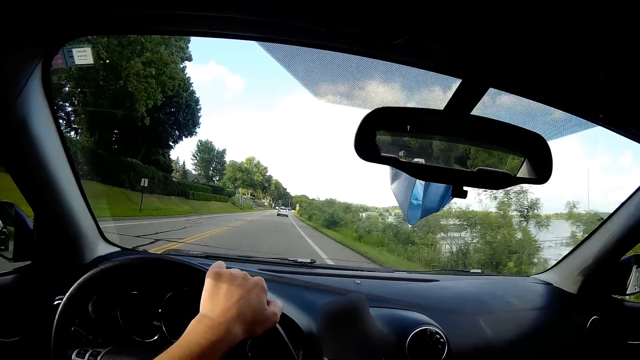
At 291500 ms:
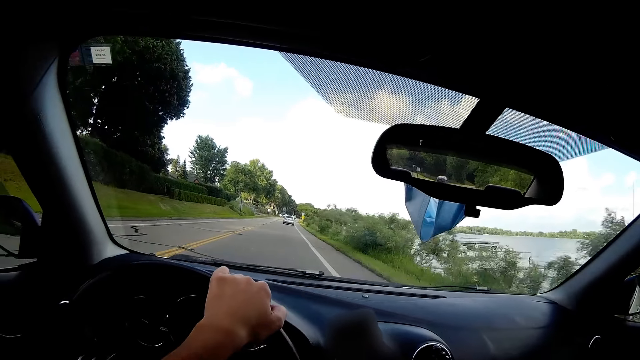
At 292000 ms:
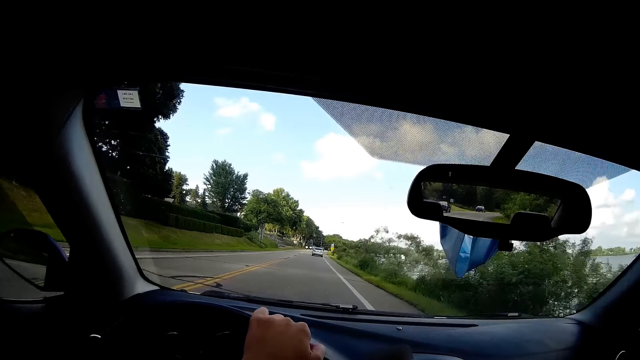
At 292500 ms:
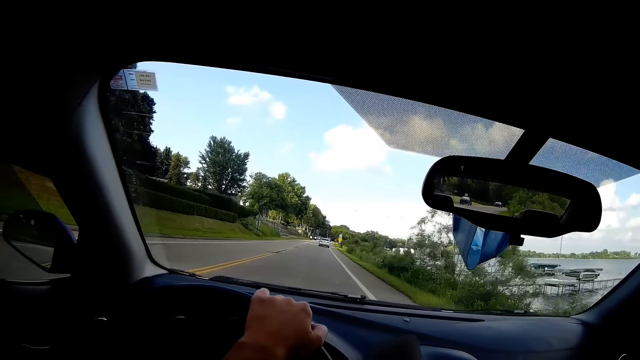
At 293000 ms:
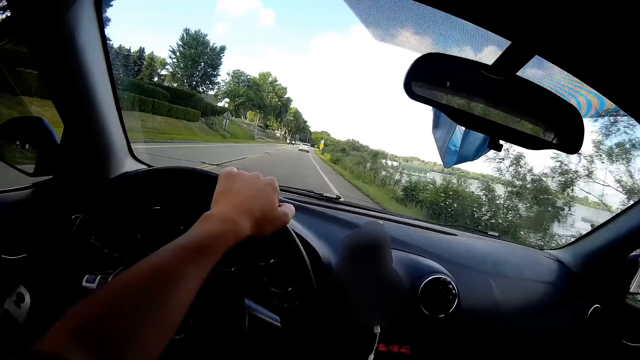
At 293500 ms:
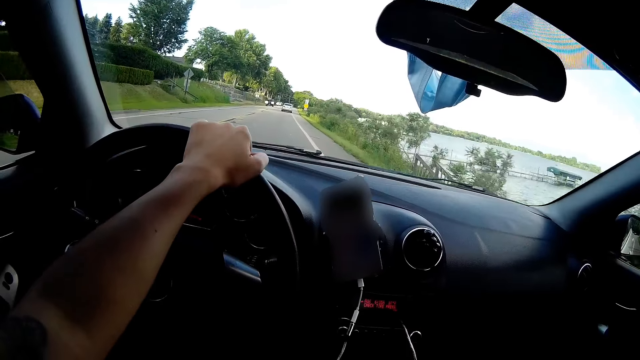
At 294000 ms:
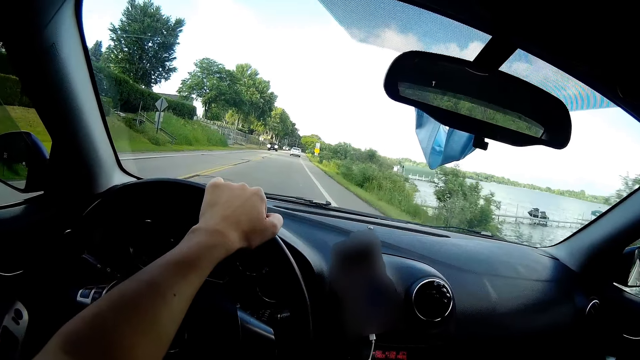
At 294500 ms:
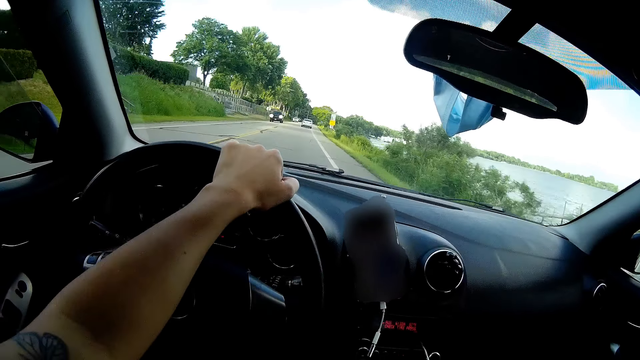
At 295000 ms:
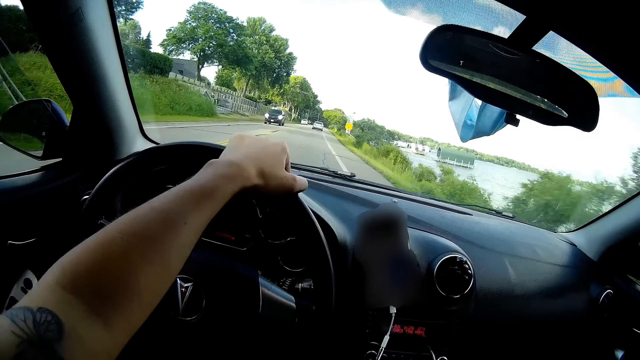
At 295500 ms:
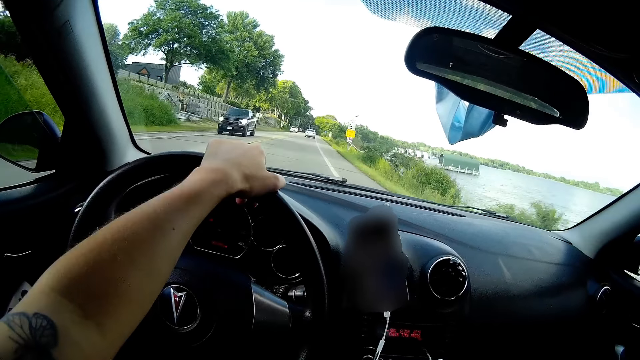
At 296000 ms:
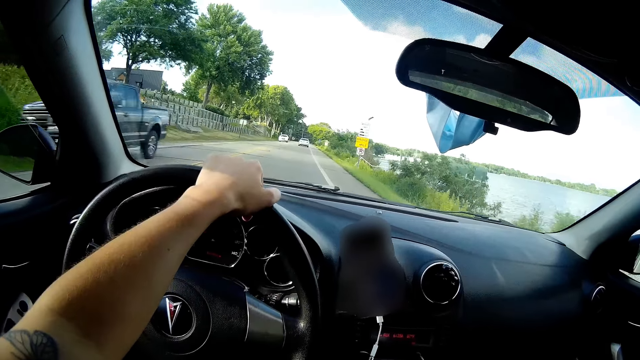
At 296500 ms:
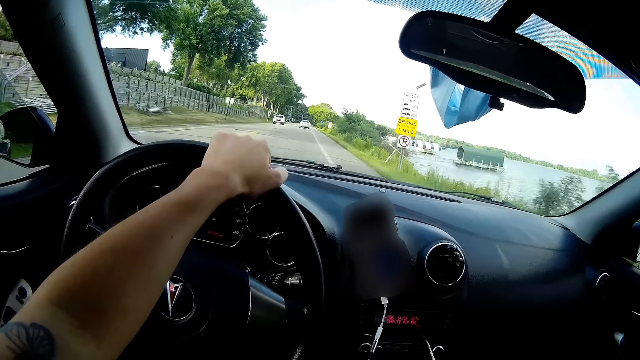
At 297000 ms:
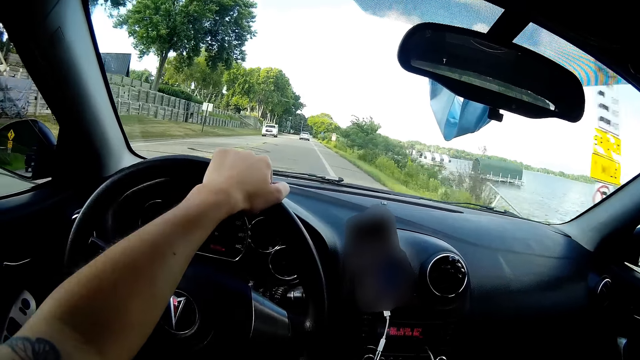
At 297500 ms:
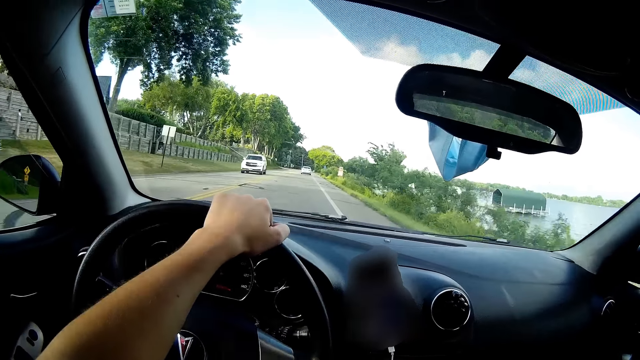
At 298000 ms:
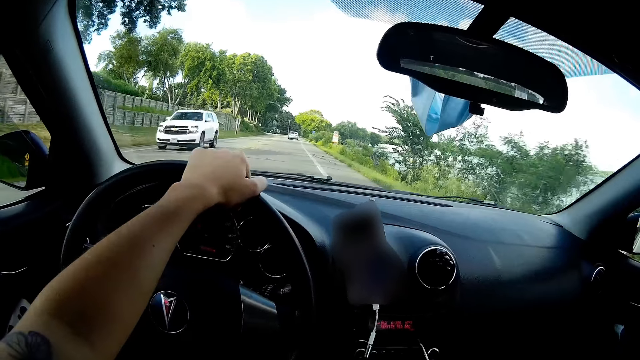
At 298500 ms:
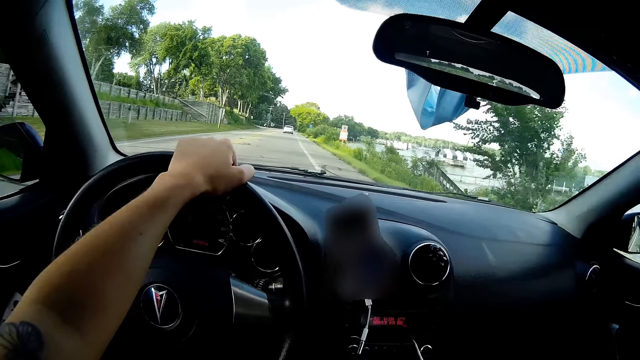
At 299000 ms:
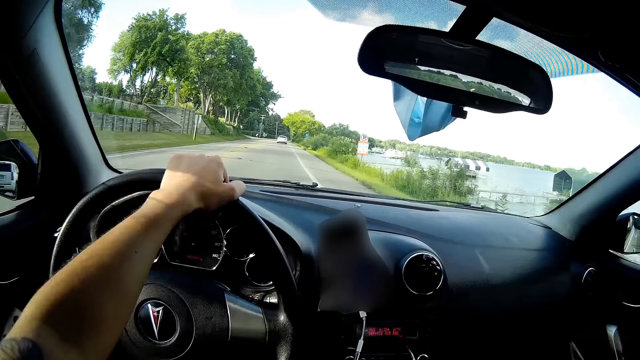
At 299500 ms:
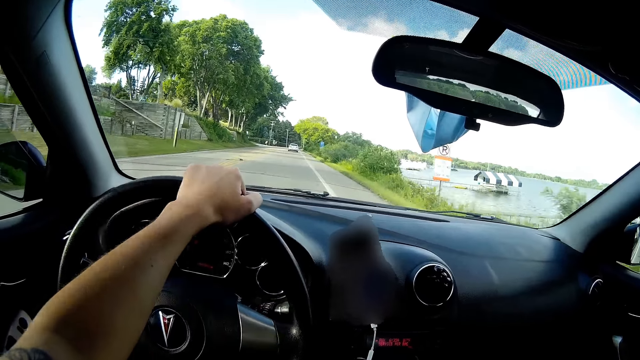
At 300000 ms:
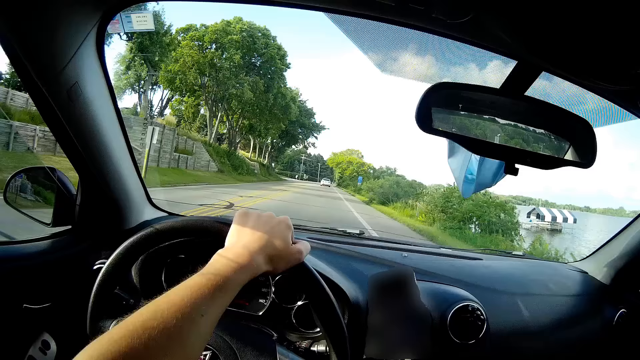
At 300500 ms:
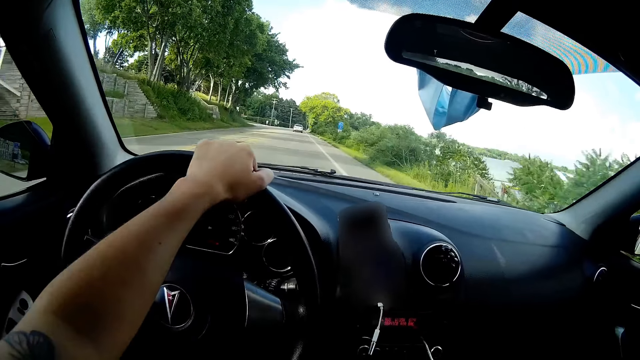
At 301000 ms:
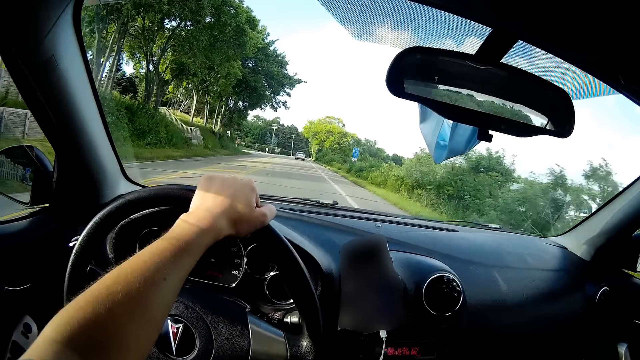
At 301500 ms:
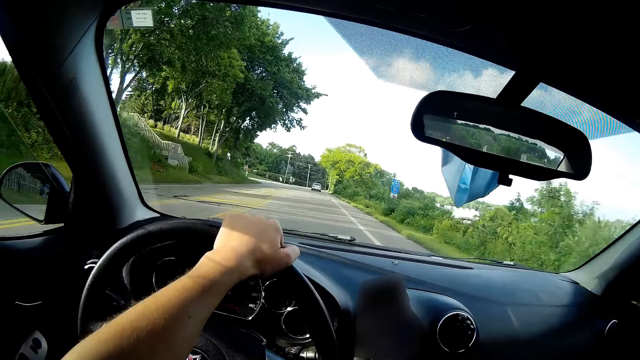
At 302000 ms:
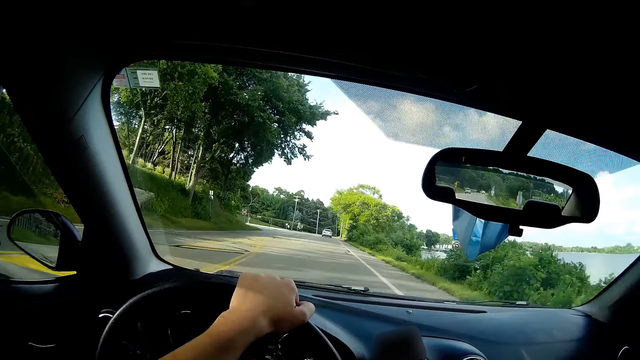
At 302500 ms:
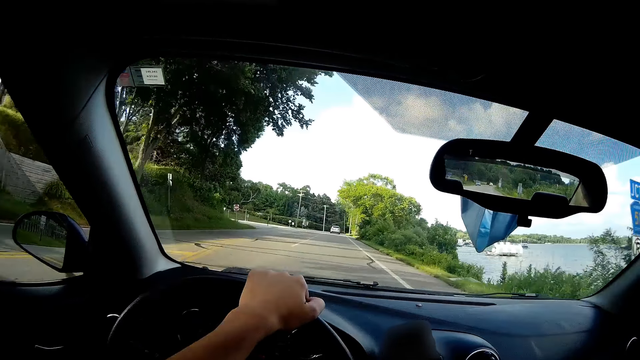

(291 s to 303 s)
A black pickup truck drives past the camera wearer. A white car drives past them.

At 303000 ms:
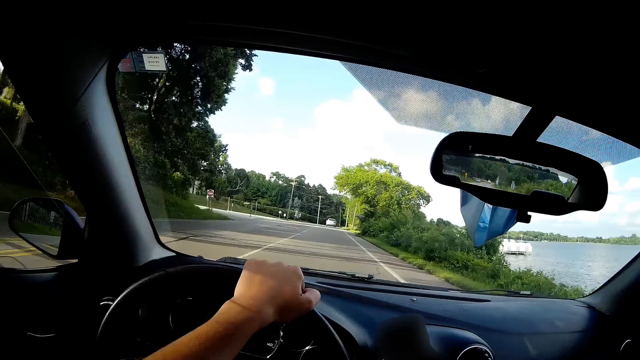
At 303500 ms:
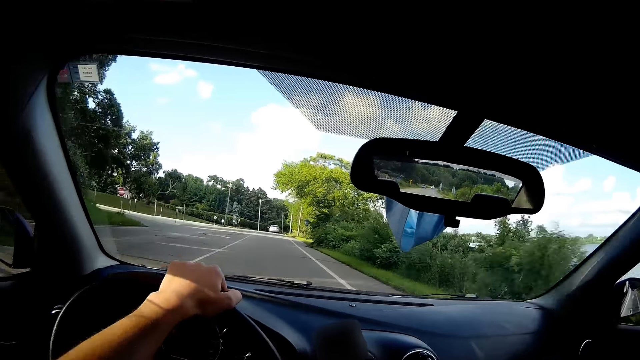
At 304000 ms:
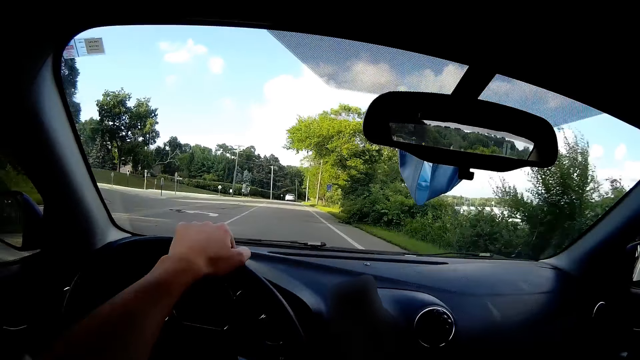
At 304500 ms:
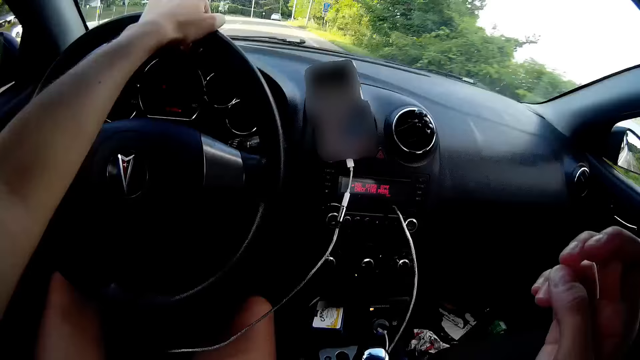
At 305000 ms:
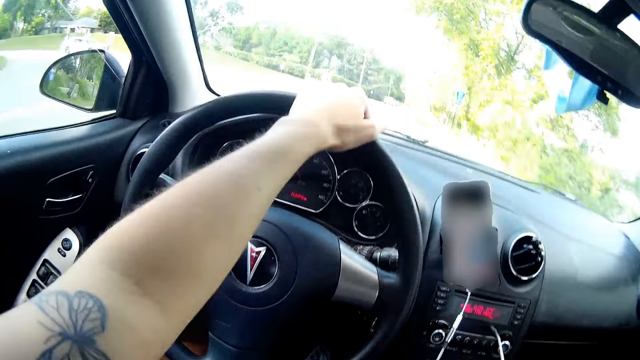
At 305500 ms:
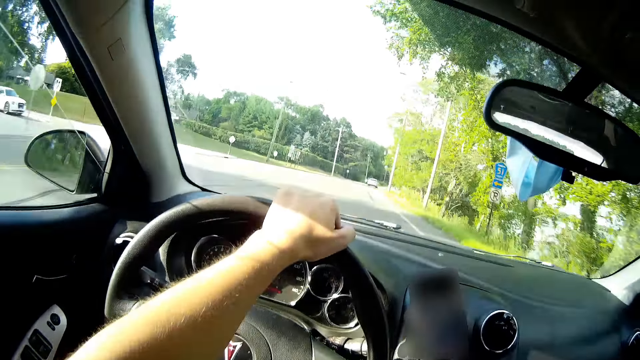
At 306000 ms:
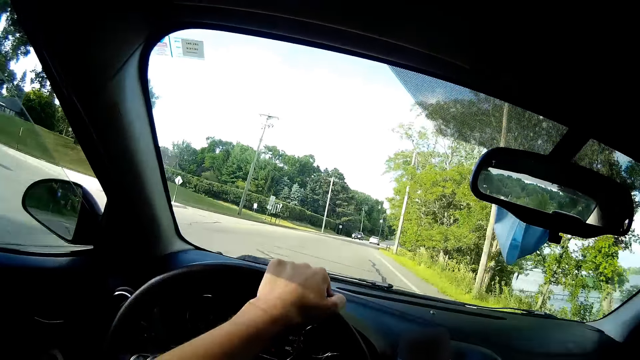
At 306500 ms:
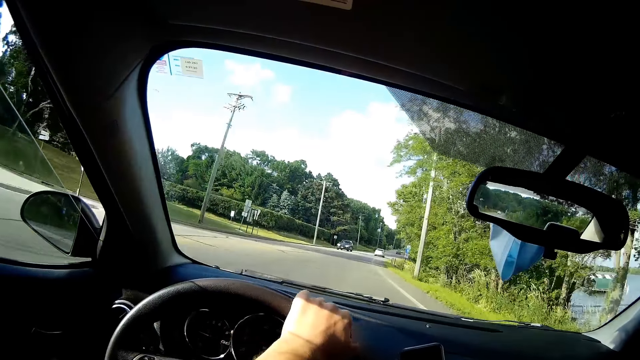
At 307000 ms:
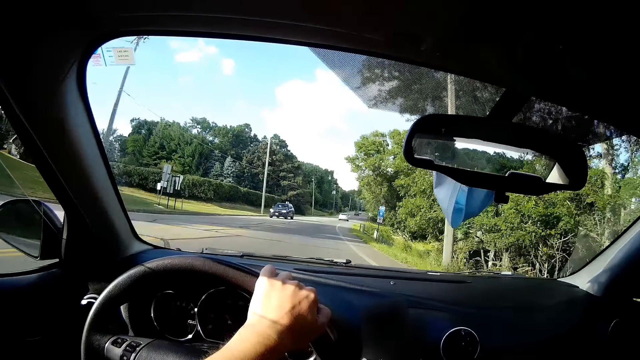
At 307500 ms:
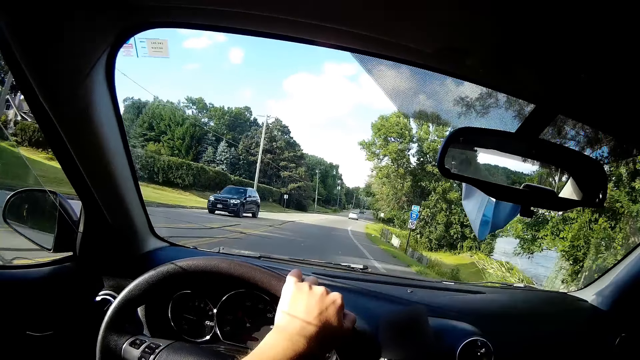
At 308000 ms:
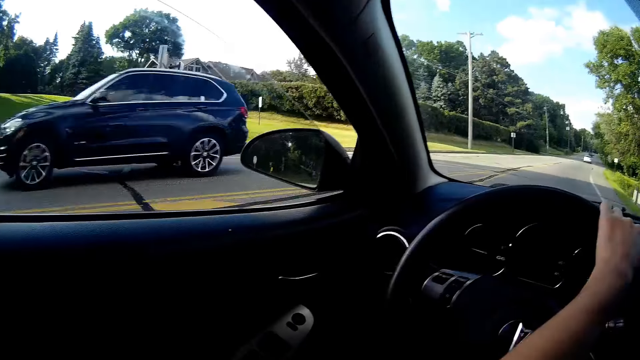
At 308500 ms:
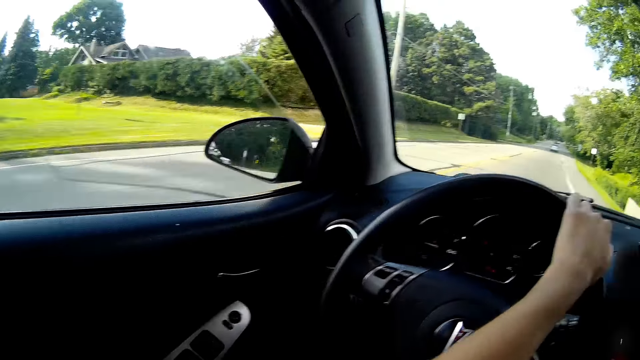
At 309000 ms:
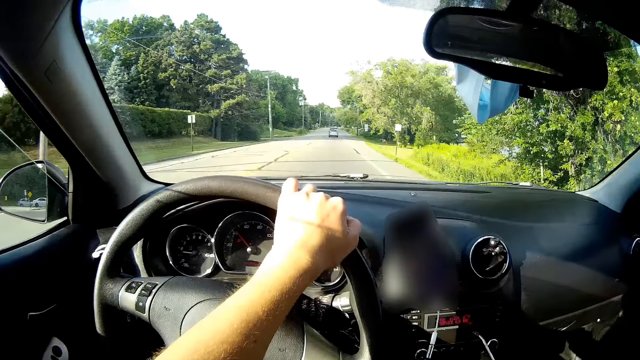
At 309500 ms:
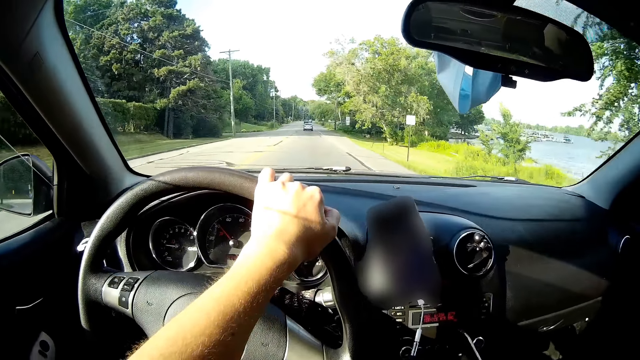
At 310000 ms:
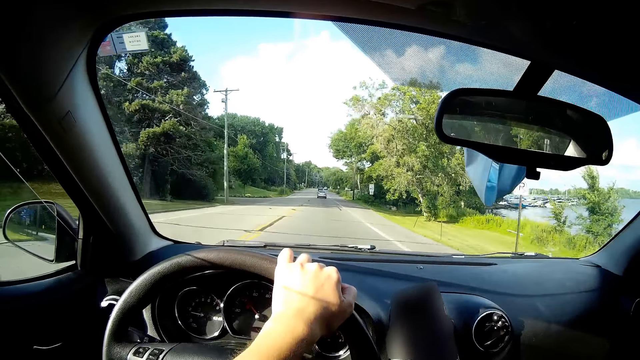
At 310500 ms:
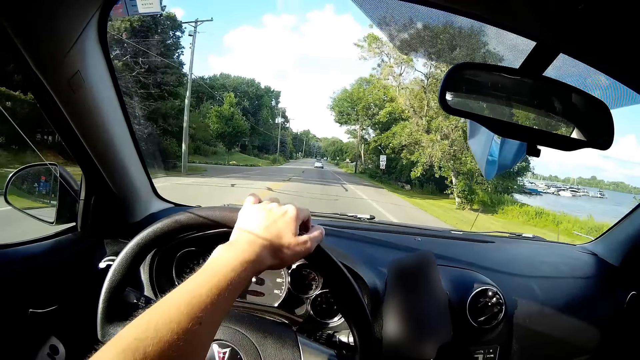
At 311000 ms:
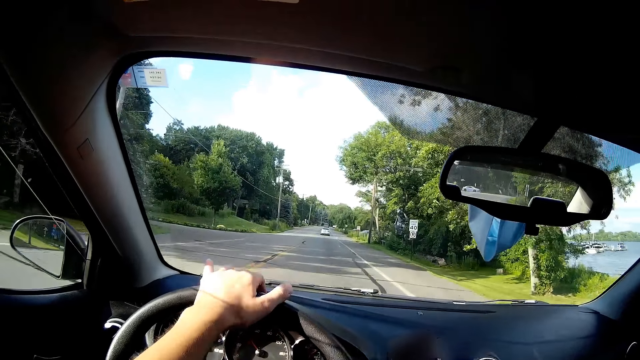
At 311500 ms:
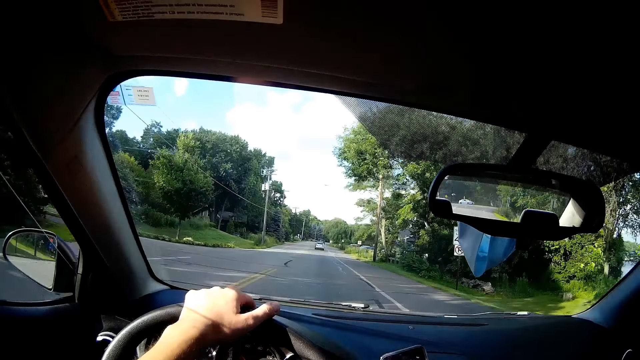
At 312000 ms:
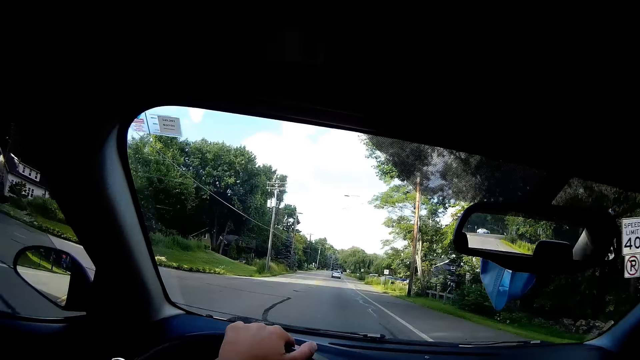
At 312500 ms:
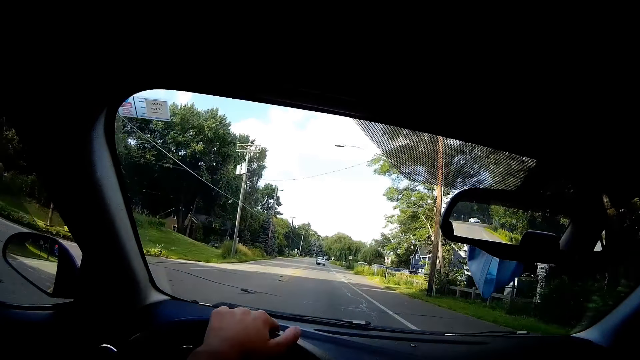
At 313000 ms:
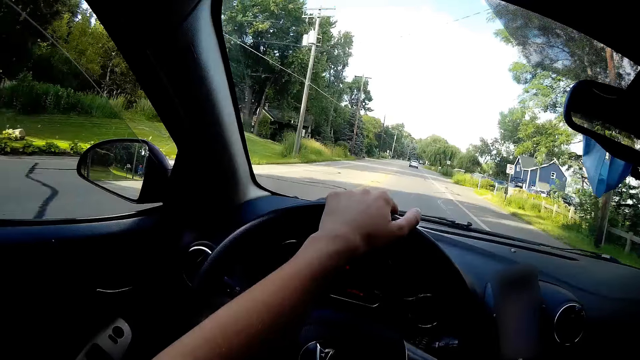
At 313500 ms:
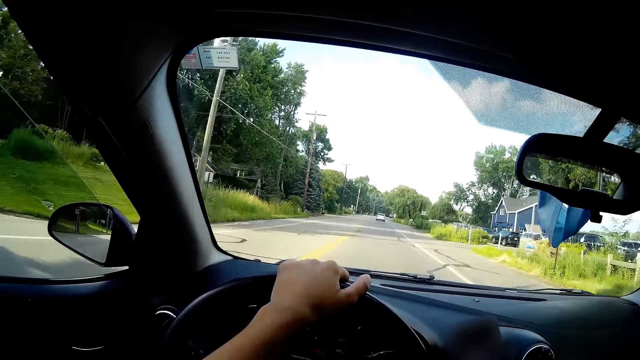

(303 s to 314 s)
A blue car drives past the camera wearer.
